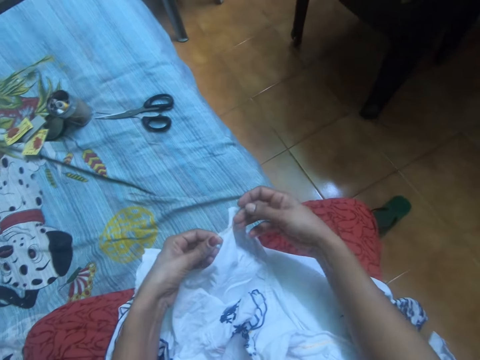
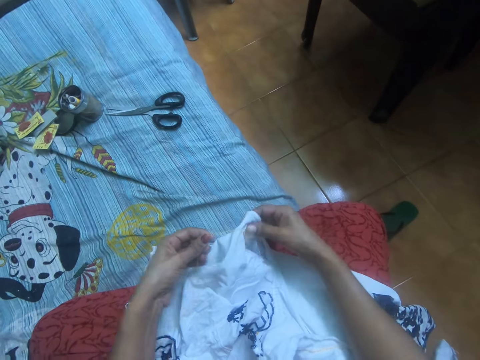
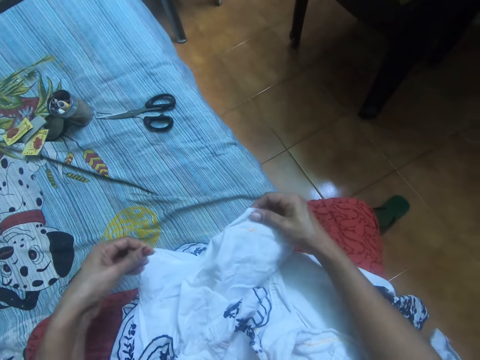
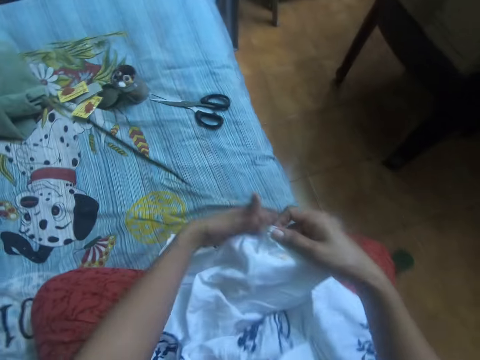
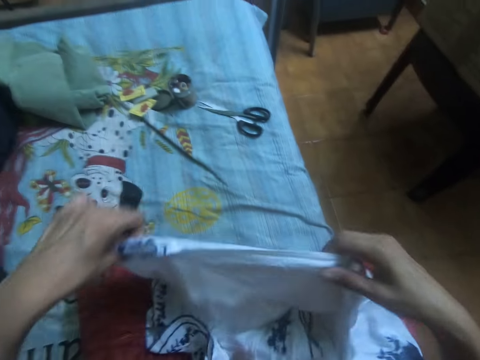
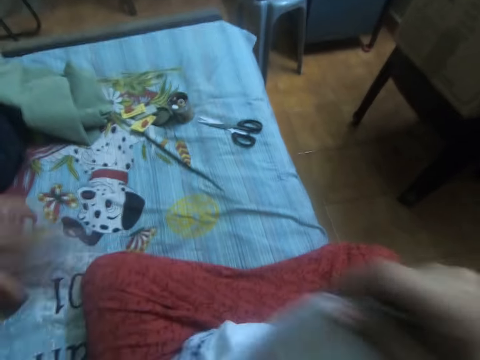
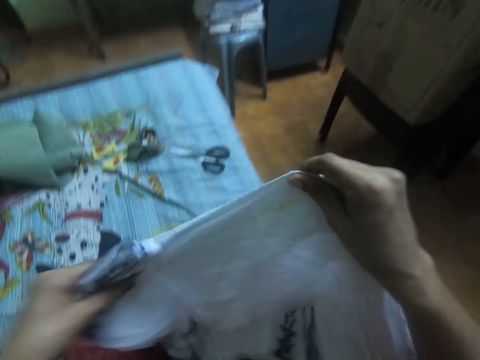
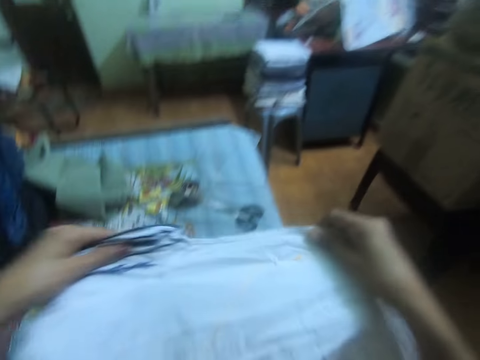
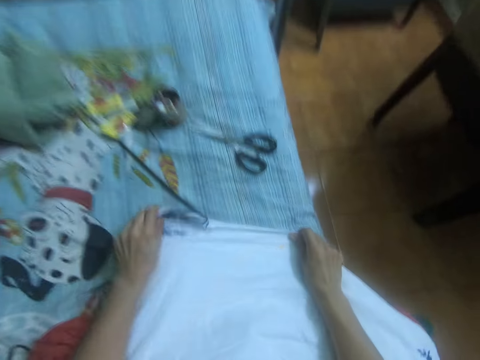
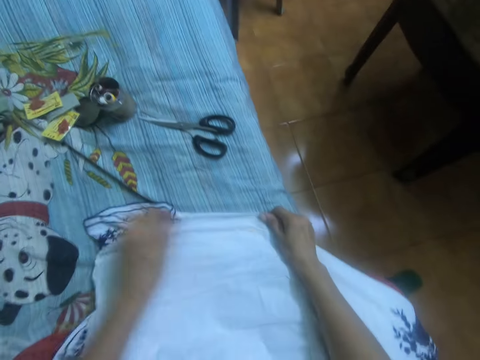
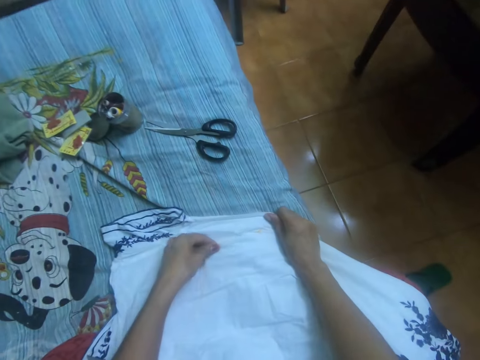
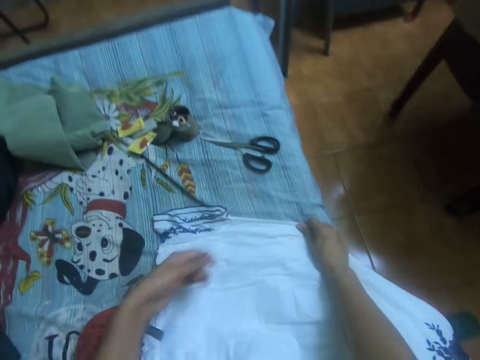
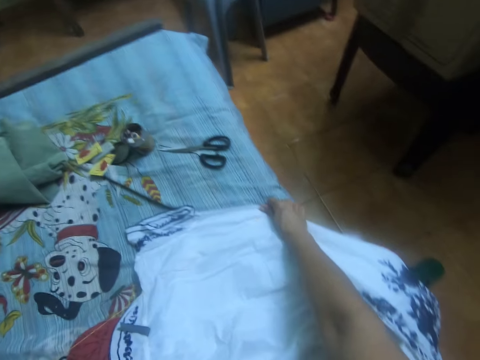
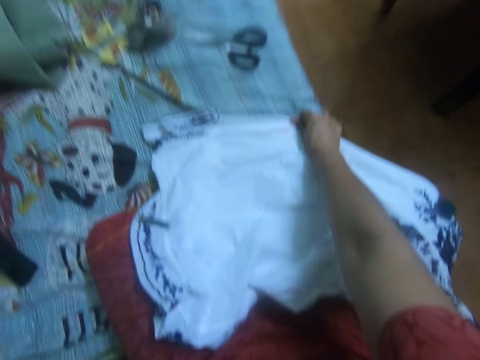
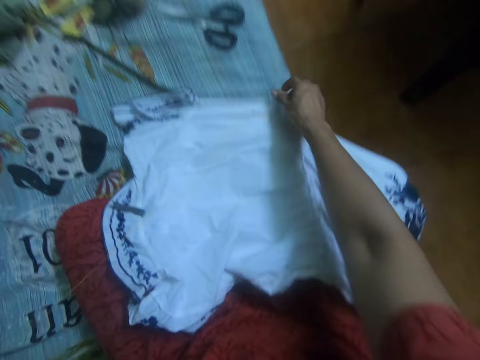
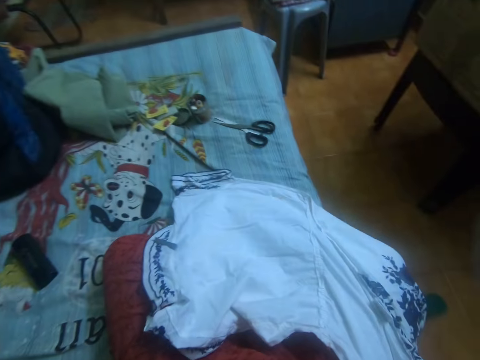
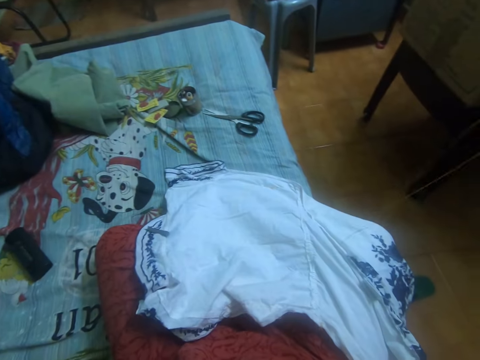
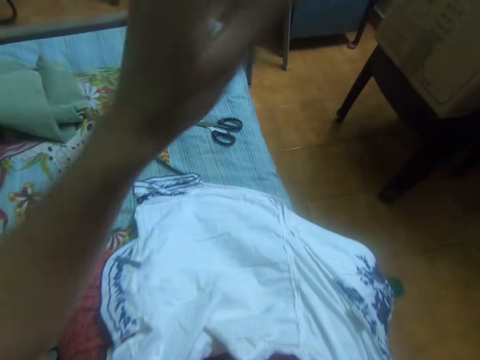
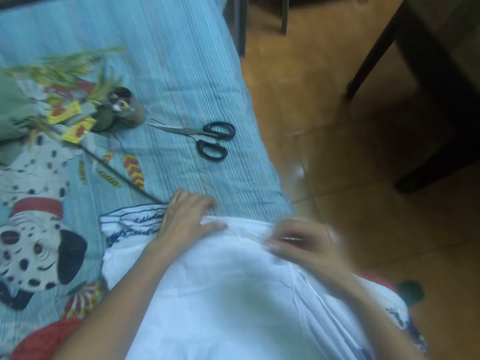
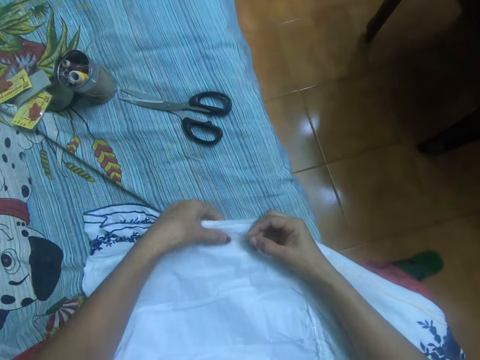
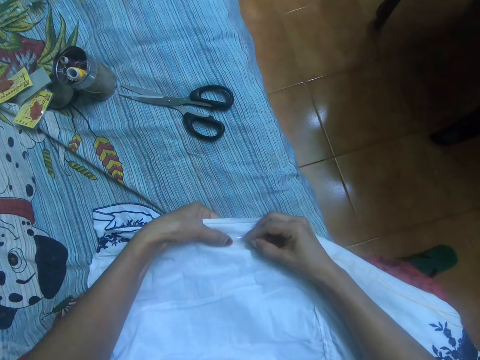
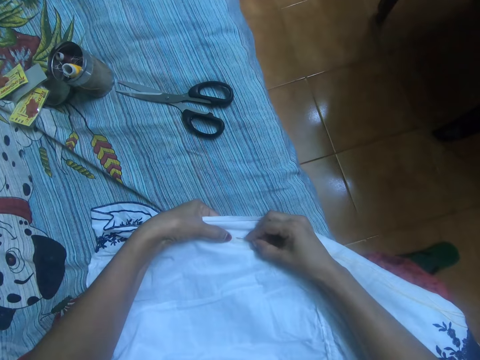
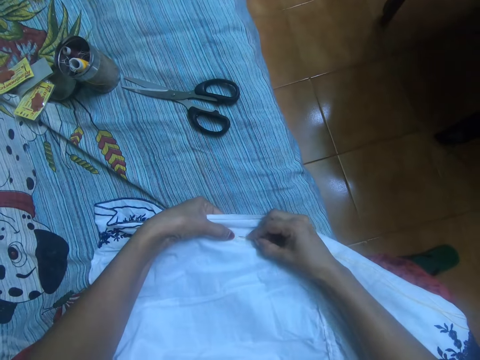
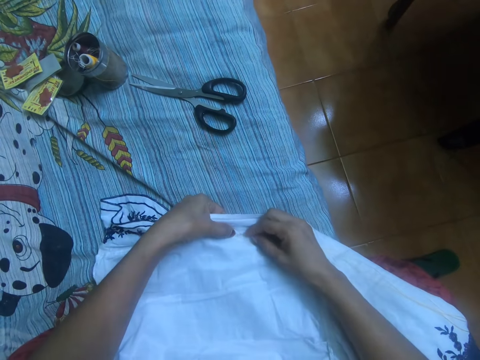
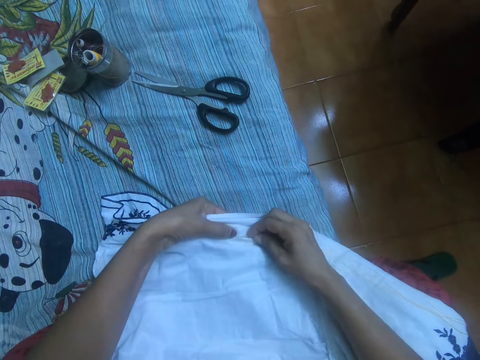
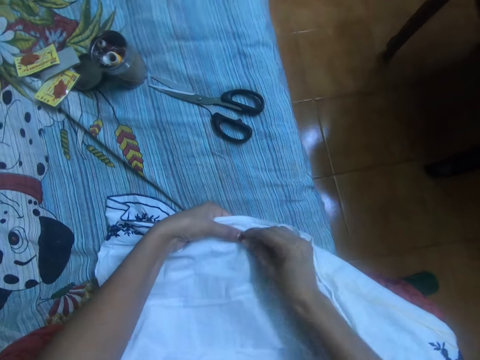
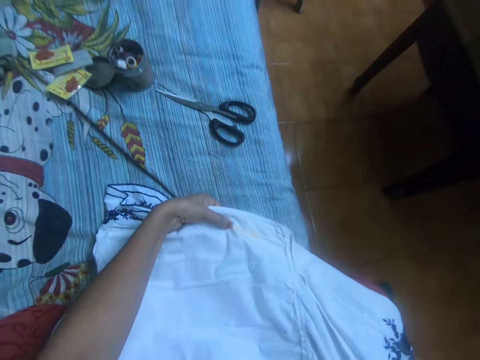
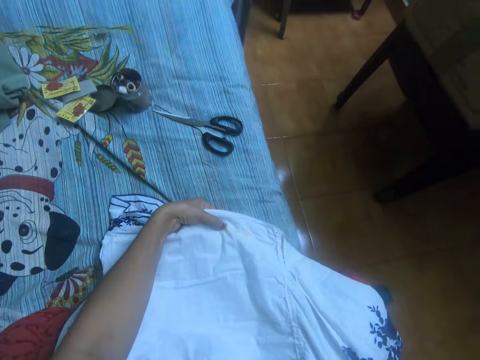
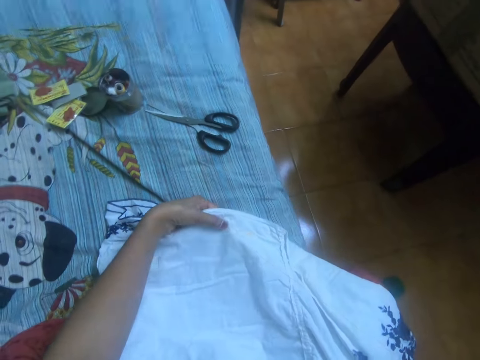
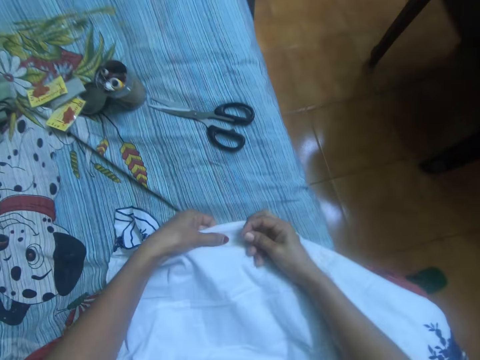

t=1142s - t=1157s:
The camera wearer adjusts the dress in her hands. She stretches the fabric and puts the fabric on the legs. She touches the camera. She sews the dress with the needle in her right hand.

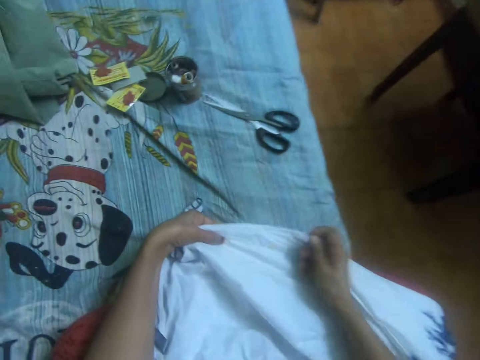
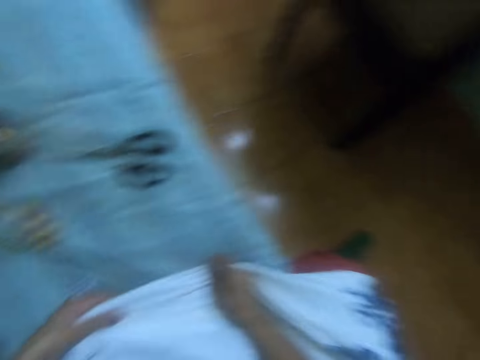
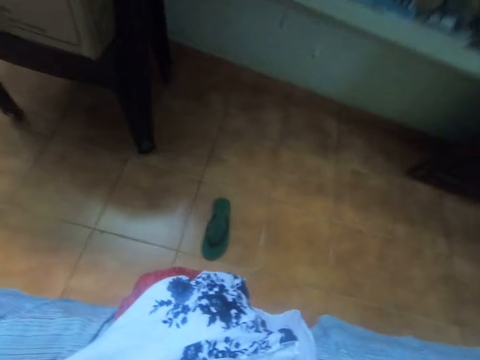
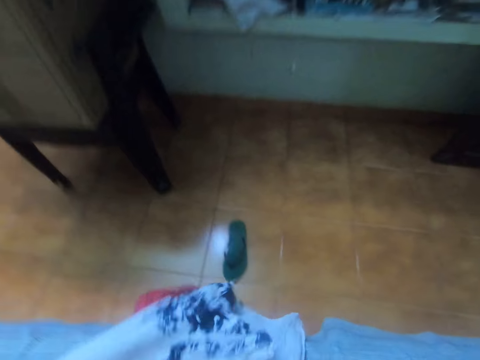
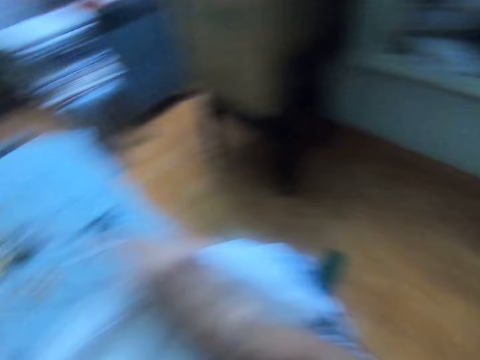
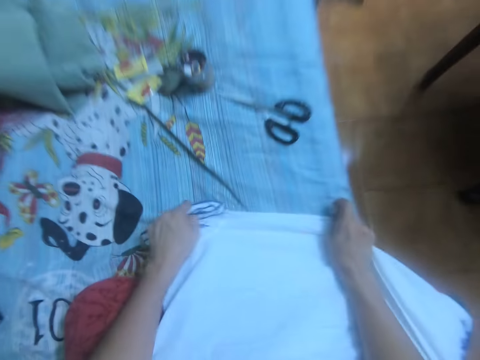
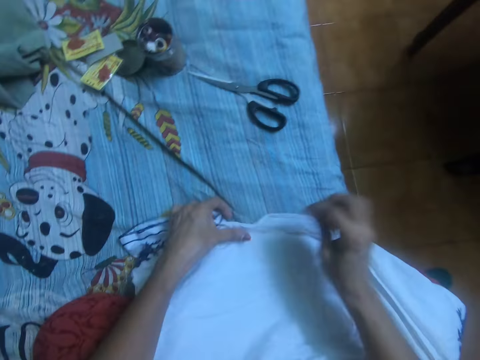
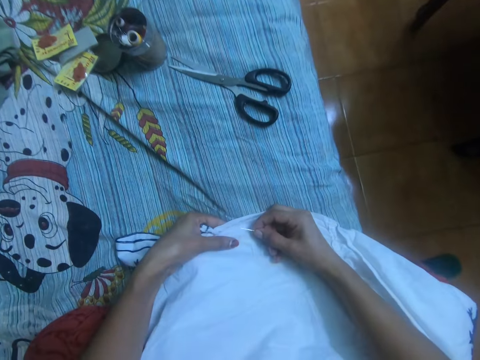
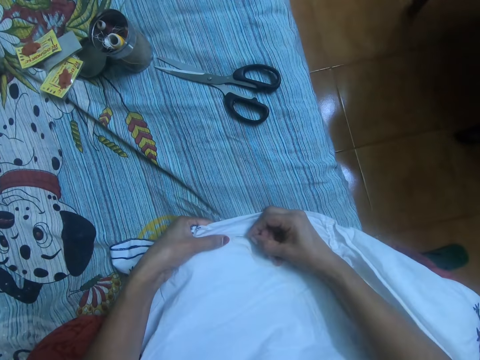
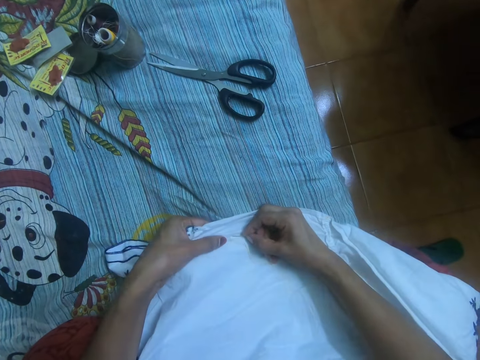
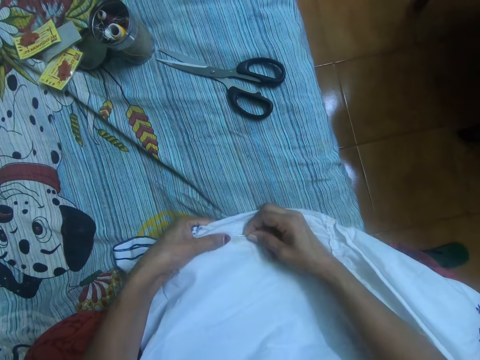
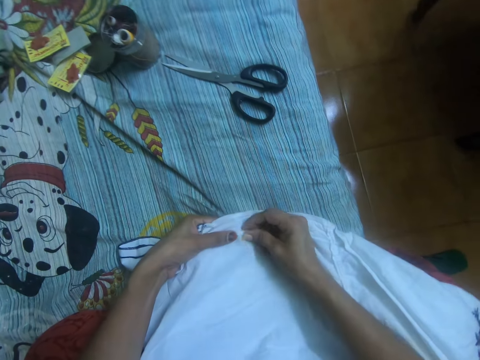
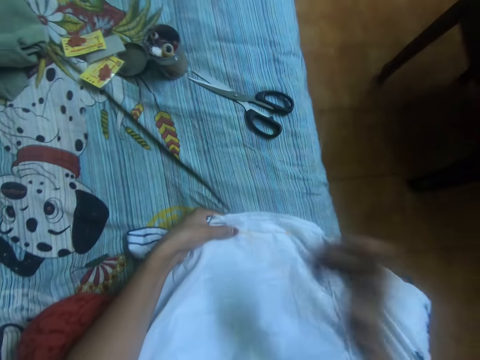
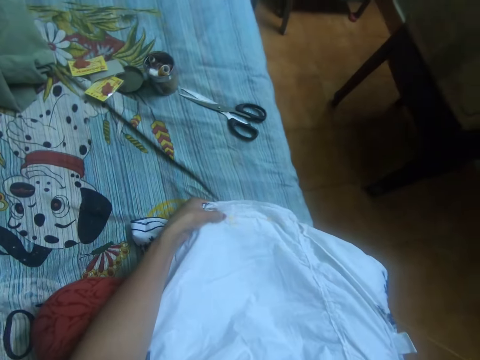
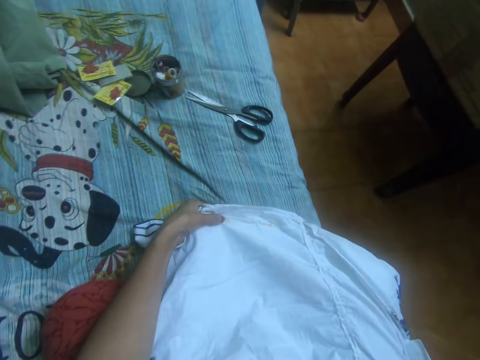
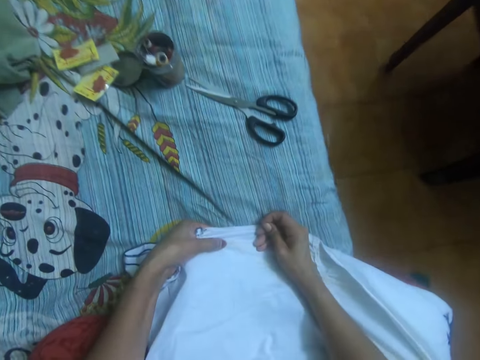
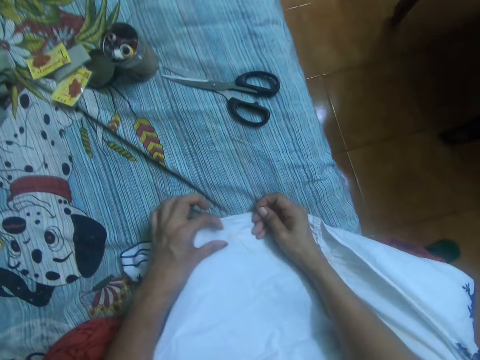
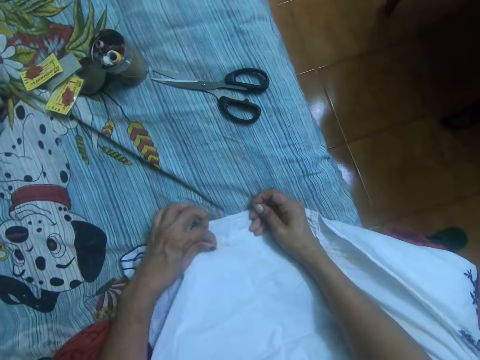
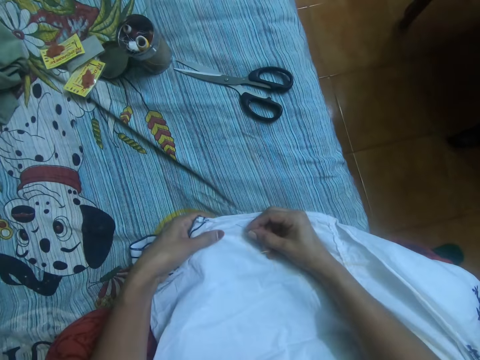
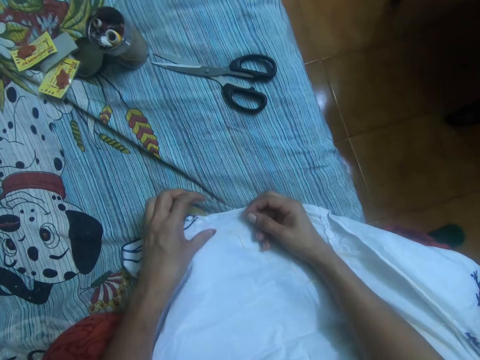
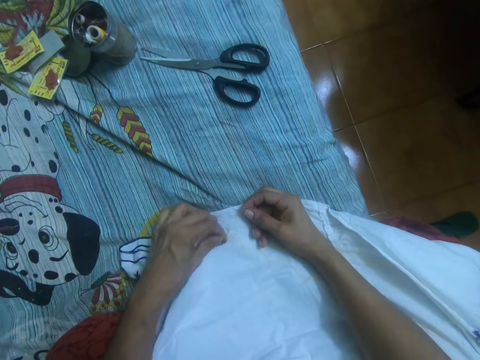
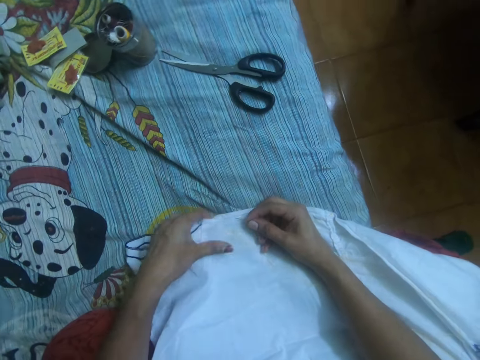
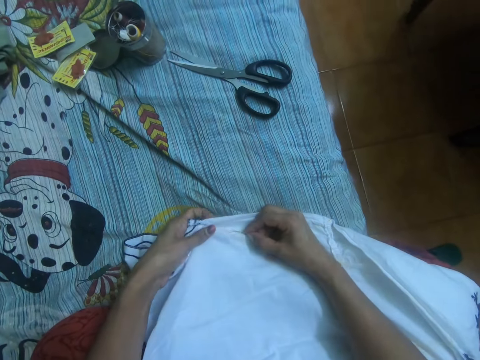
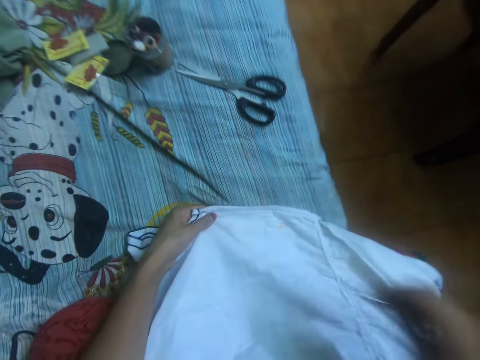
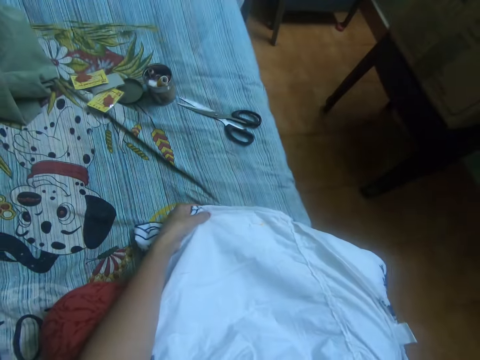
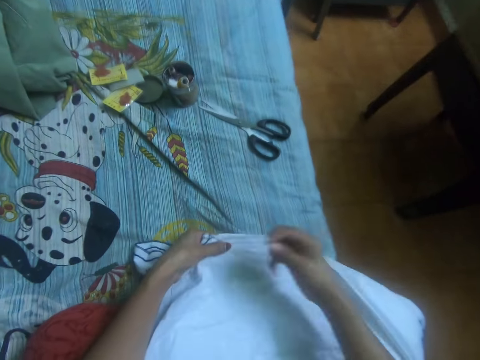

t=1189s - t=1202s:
The camera wearer looks sideways. She sews the dress with the needle in her right hand. She adjusts the thread in the dress with her left hand.
